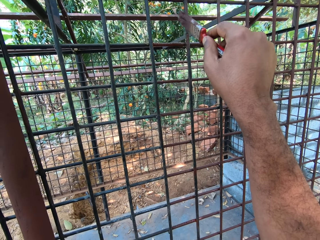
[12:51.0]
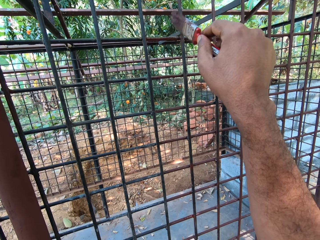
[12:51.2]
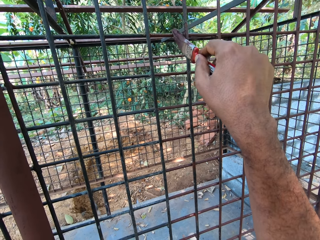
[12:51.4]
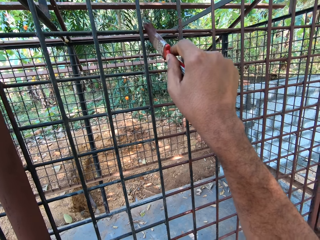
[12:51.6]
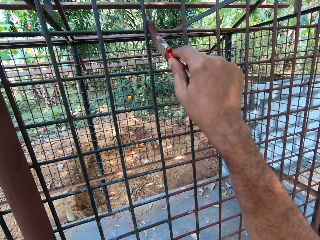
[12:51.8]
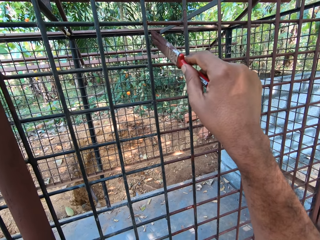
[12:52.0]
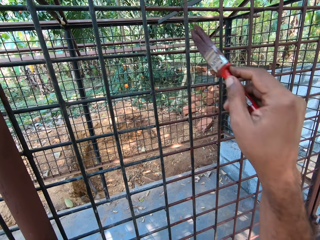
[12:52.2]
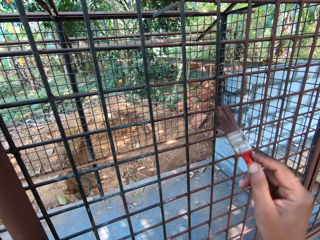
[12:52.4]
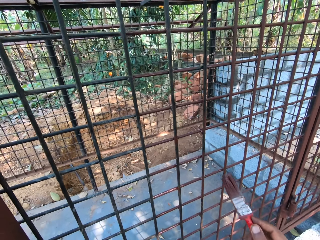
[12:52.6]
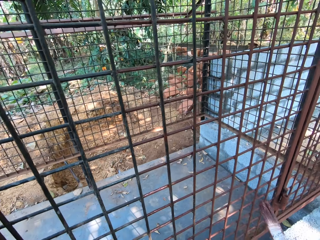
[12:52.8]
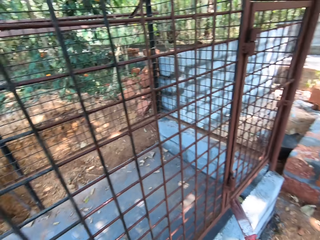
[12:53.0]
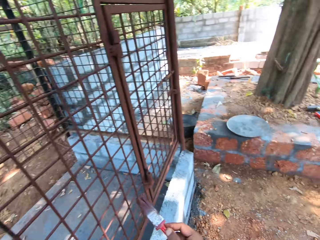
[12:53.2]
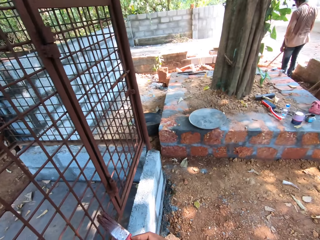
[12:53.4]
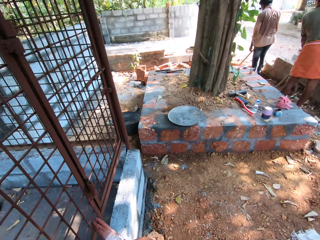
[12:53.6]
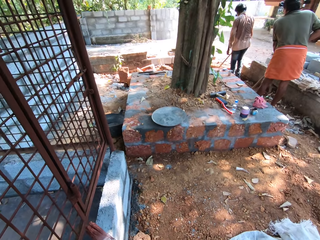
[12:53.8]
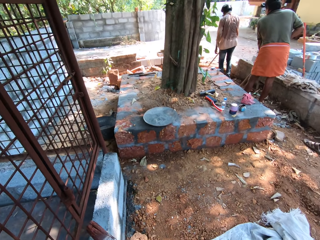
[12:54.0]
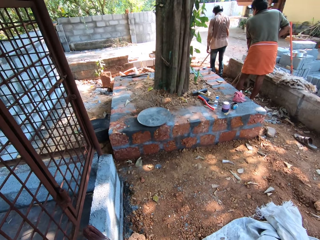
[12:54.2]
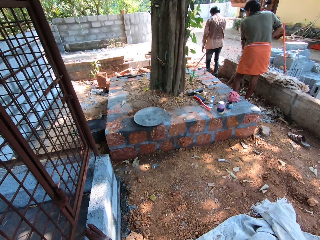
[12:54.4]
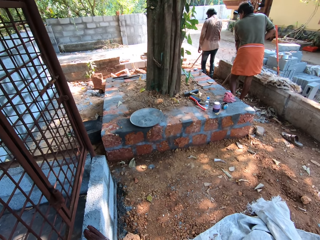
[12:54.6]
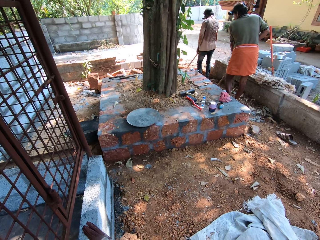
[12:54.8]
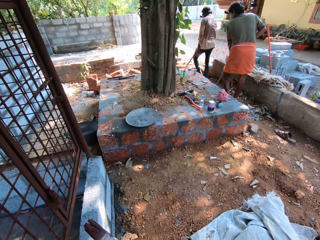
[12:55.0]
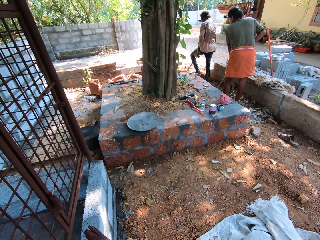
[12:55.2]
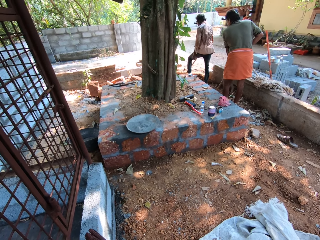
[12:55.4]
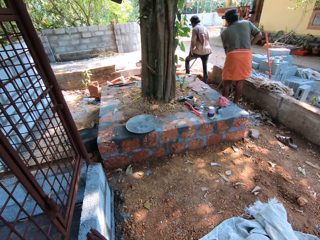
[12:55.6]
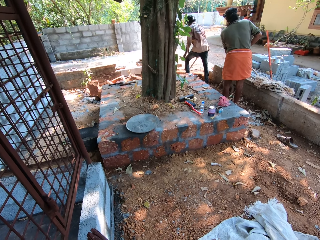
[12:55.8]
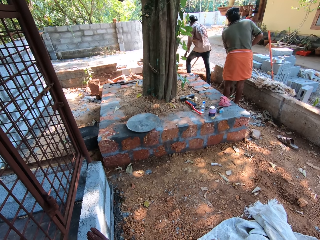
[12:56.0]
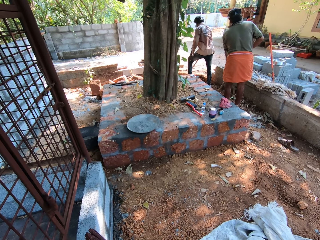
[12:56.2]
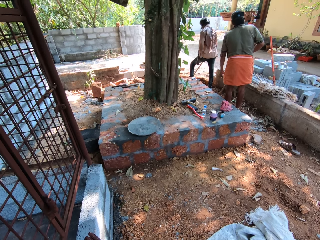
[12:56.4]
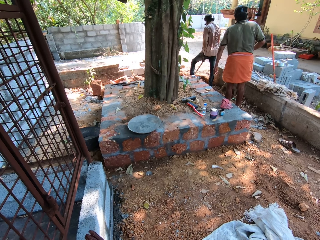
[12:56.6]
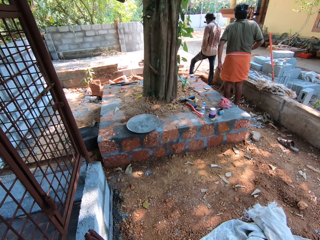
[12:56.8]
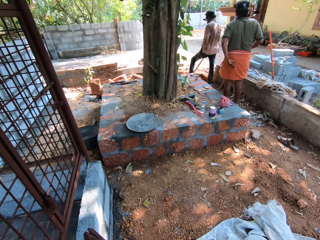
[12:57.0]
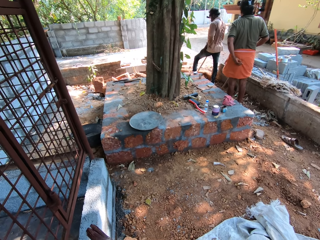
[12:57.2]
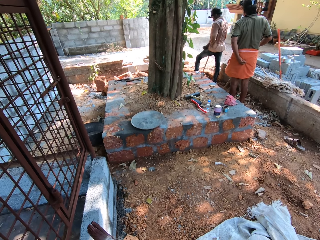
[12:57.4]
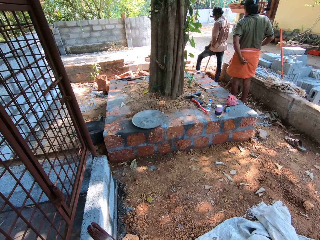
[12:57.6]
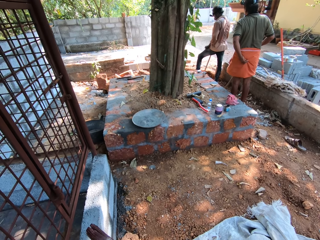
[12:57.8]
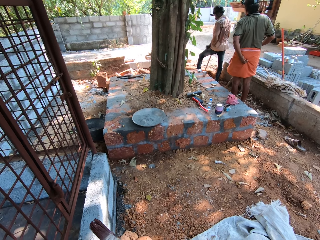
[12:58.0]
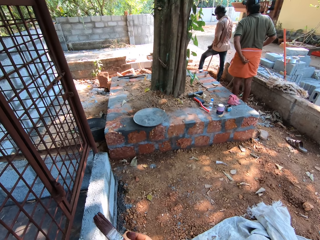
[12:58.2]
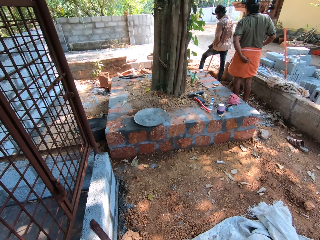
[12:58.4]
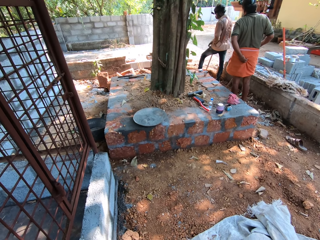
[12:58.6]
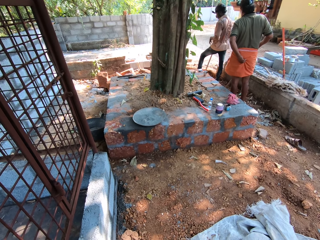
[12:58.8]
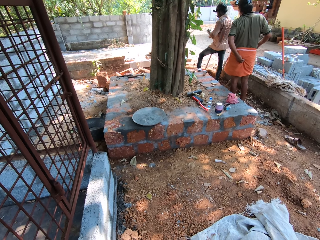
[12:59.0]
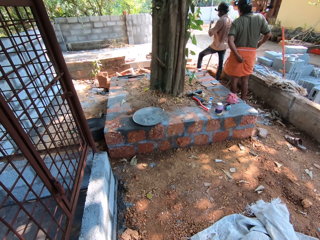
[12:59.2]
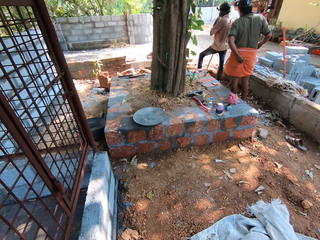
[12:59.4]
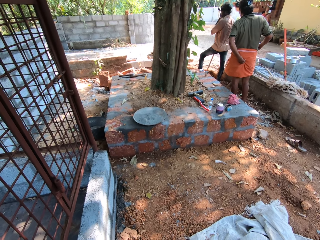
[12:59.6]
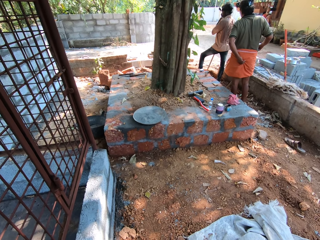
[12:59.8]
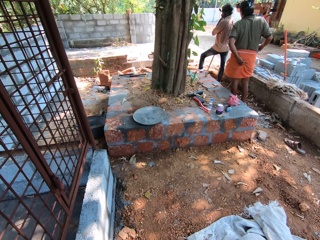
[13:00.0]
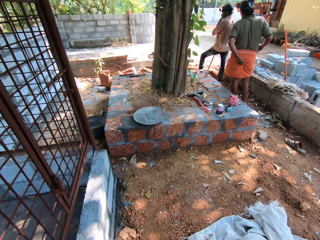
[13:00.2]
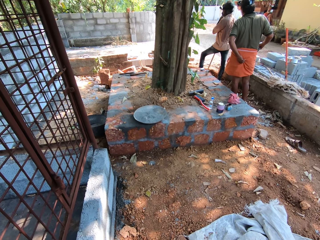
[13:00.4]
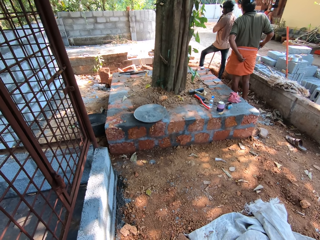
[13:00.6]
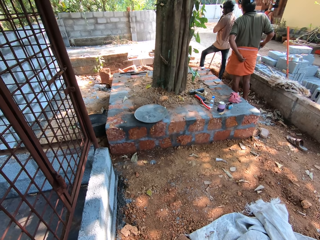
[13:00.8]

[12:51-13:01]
The camera wearer looks around. He interacts with a man and another man. He talks to the men. The other man holds a pickaxe with his right hand. The first man interacts with the other man.

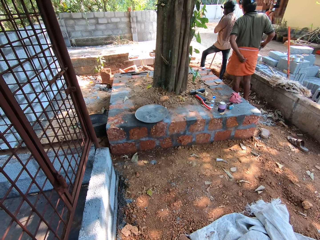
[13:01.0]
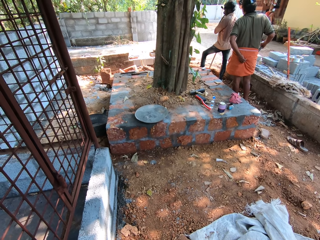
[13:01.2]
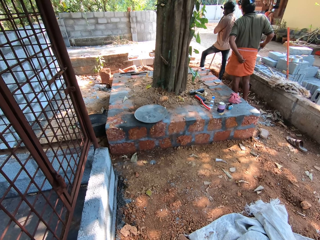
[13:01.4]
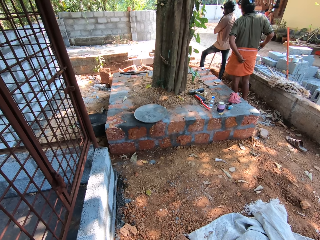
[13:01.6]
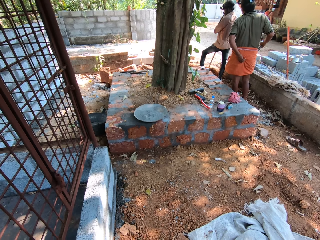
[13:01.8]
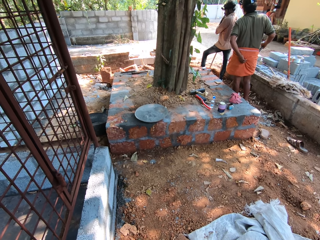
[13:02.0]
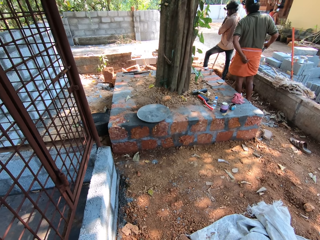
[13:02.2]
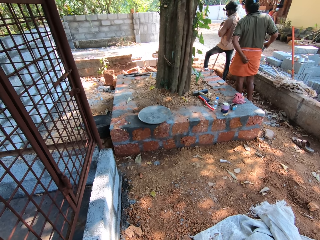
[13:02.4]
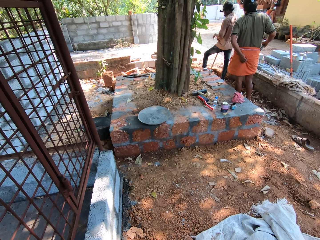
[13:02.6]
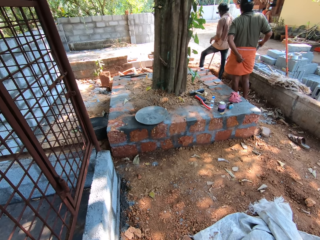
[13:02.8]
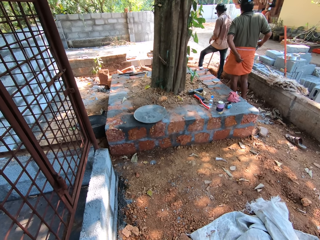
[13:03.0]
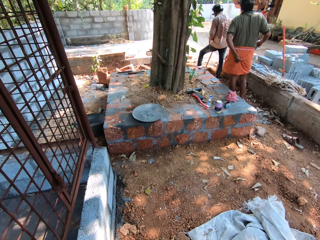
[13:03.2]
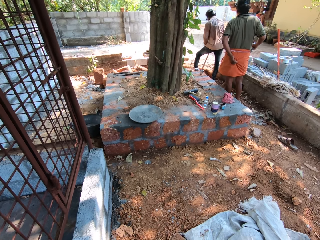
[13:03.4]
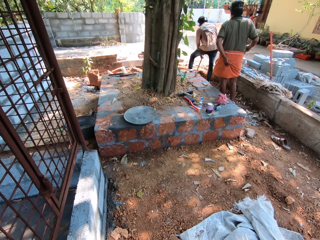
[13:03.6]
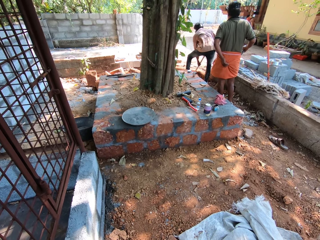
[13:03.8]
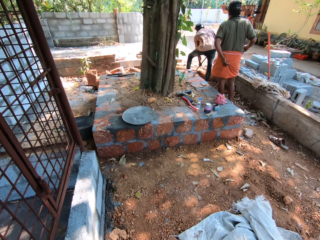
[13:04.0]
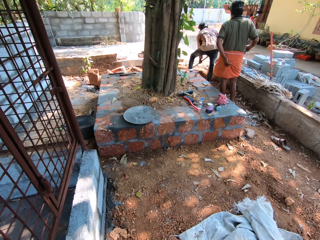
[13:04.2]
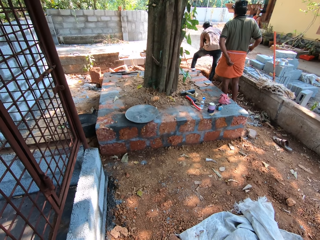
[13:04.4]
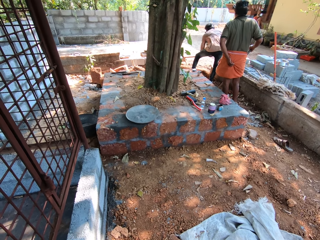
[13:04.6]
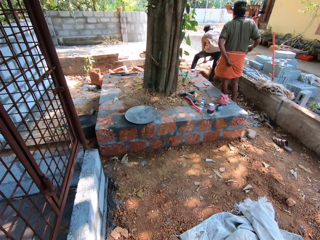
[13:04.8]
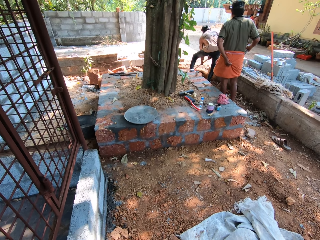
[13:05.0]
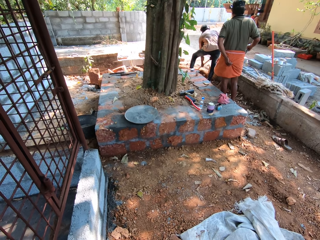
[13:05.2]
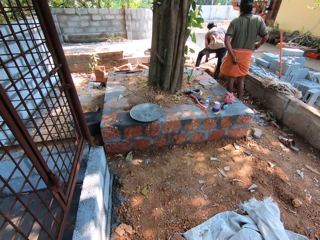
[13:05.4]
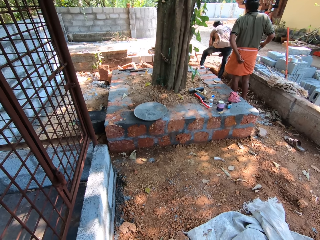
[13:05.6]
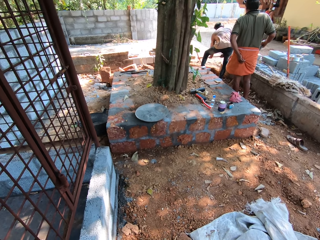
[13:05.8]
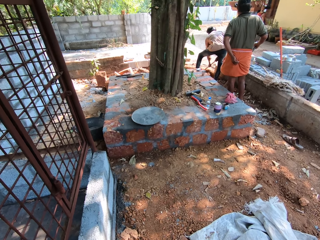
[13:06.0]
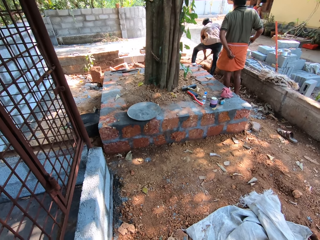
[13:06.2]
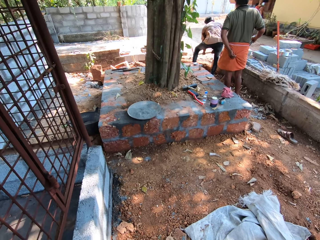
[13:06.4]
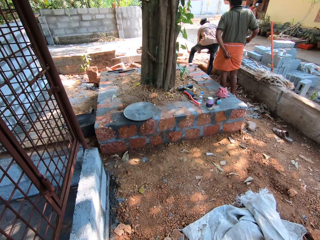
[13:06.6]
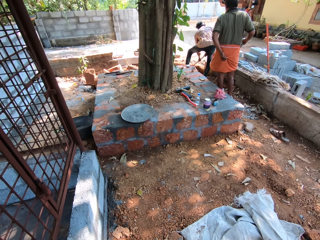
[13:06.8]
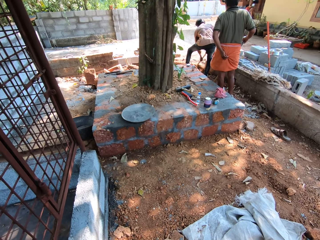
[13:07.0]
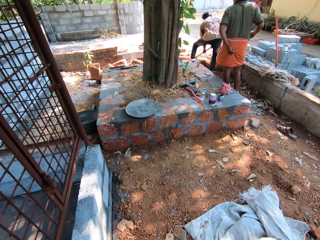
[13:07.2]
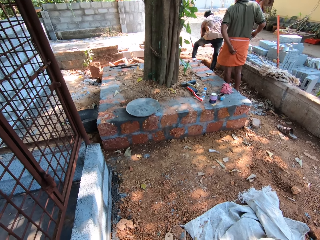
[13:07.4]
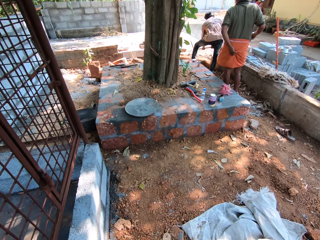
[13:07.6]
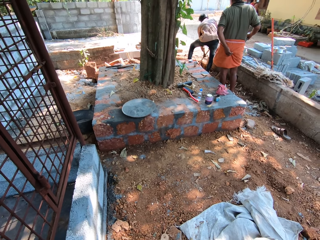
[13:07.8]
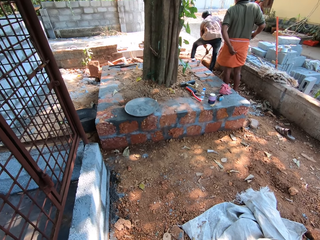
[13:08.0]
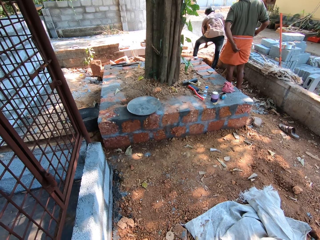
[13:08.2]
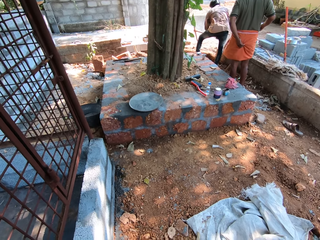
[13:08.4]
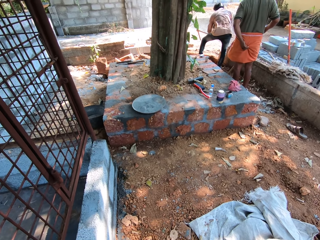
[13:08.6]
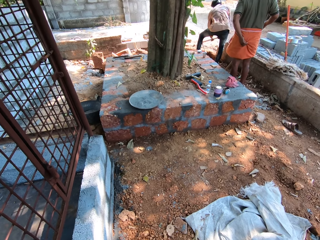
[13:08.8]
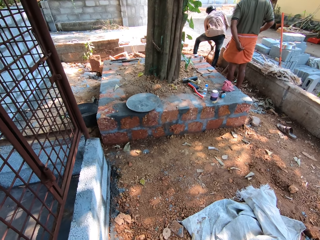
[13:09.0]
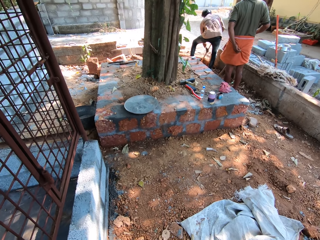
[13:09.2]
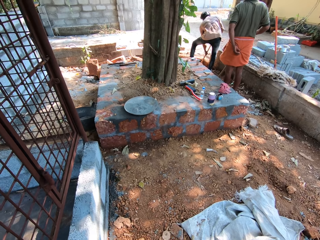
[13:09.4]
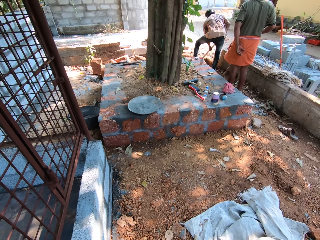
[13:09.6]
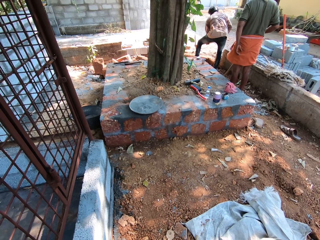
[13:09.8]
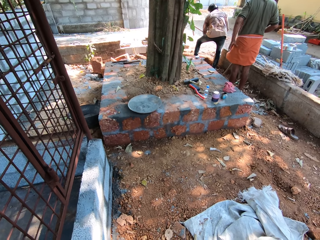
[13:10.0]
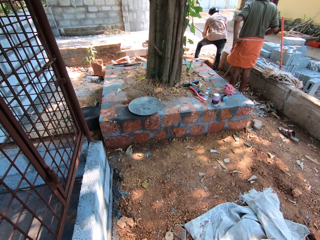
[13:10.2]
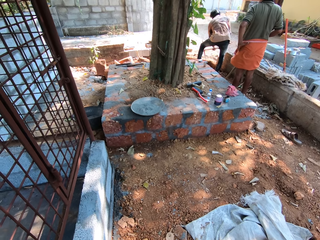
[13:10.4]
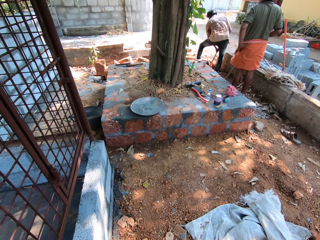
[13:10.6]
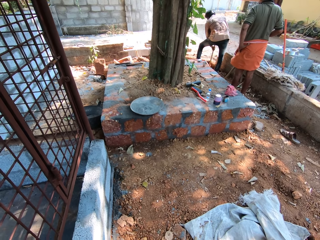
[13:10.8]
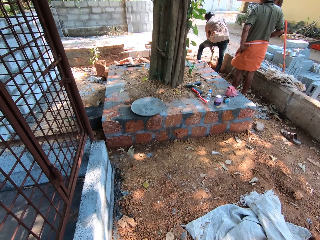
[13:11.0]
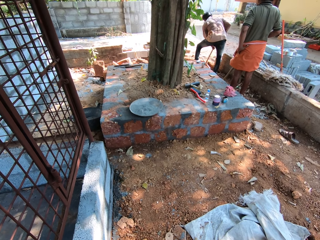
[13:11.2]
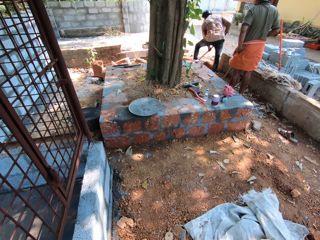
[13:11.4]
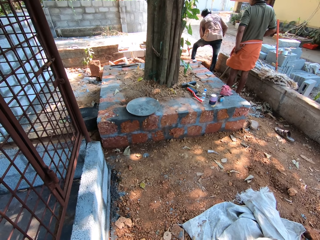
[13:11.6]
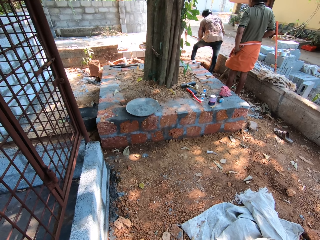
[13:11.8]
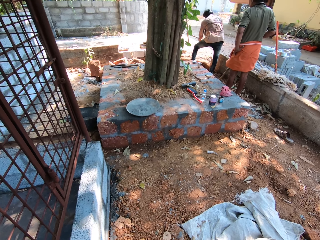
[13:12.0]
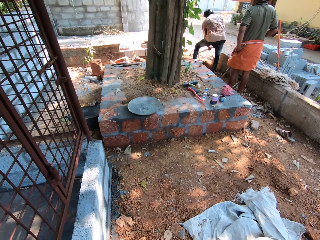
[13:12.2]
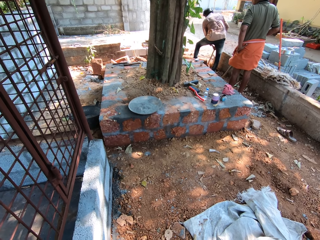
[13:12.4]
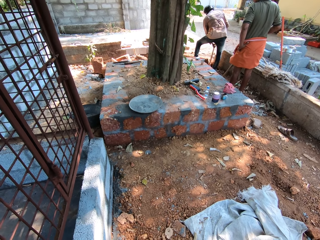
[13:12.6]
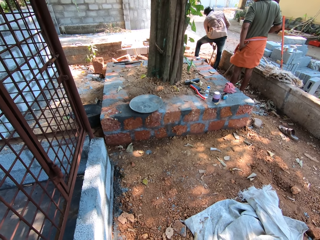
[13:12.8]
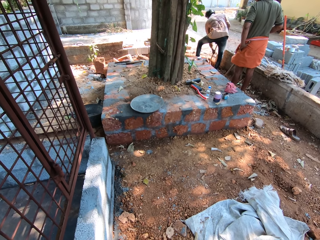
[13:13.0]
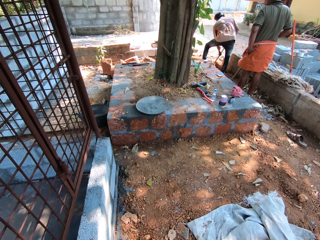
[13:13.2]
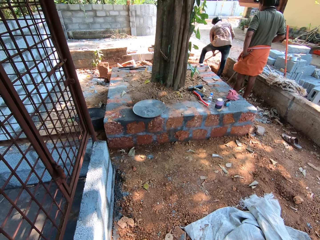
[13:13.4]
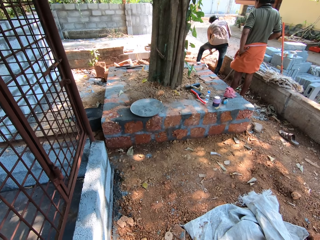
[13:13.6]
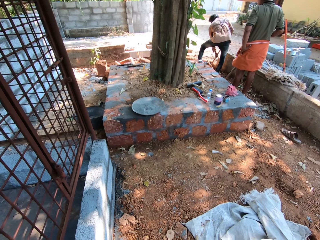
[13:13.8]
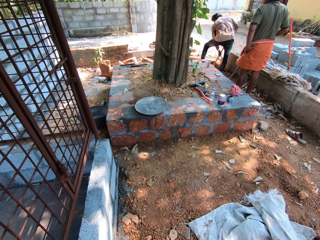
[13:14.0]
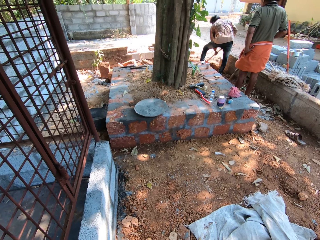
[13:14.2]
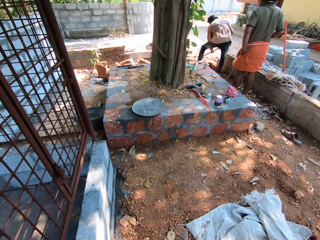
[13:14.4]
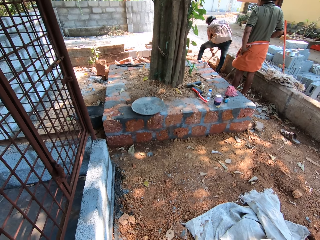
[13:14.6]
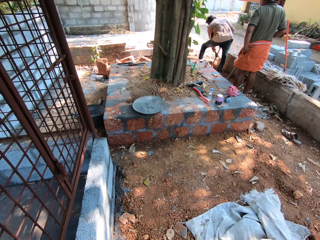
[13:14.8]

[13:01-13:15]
The man holds the pickaxe with both hands. He digs the ground with the pickaxe in both hands.
